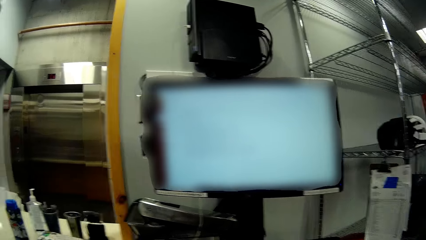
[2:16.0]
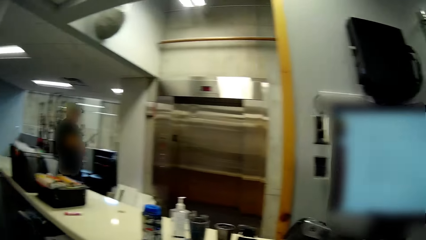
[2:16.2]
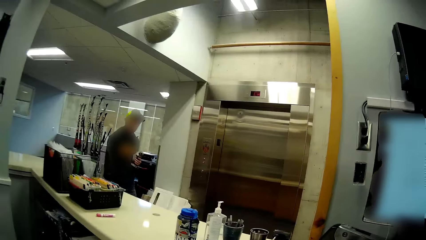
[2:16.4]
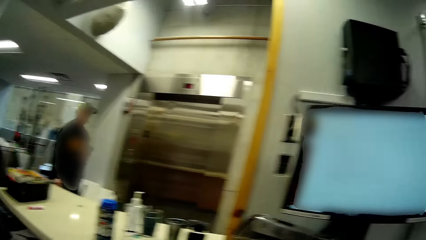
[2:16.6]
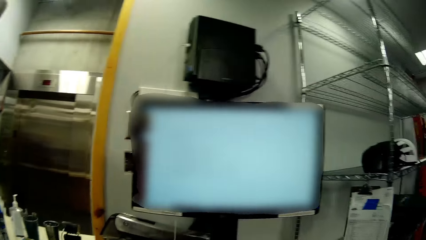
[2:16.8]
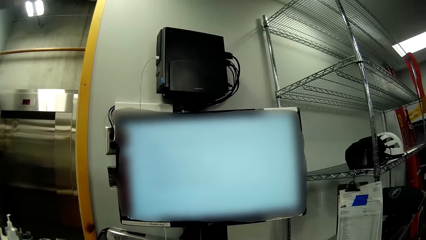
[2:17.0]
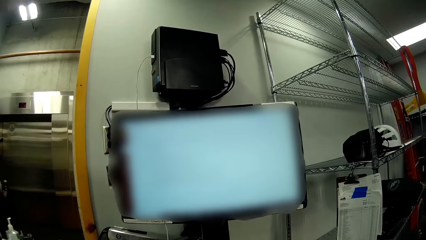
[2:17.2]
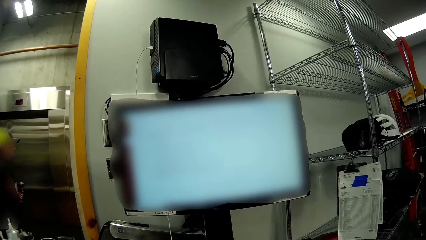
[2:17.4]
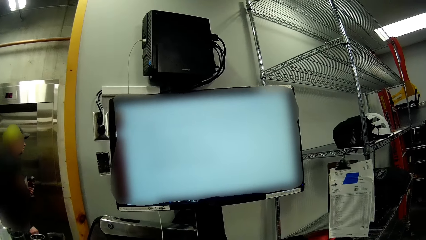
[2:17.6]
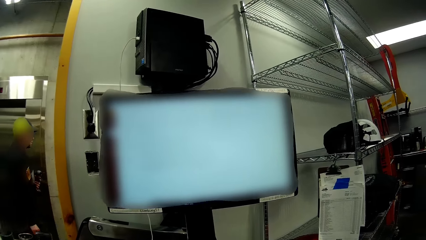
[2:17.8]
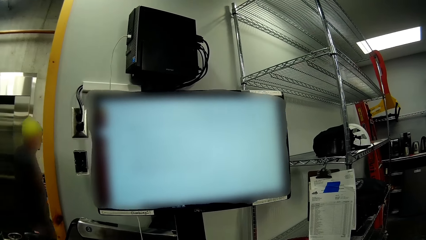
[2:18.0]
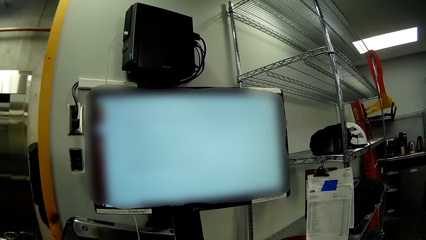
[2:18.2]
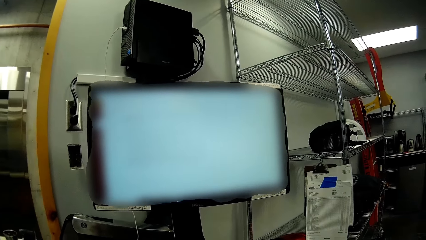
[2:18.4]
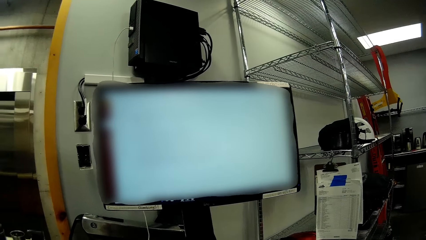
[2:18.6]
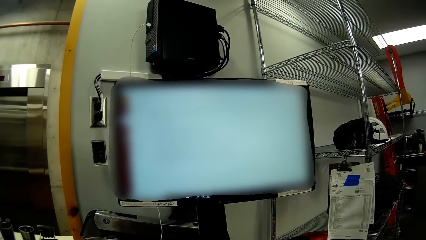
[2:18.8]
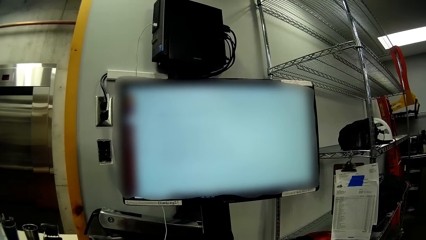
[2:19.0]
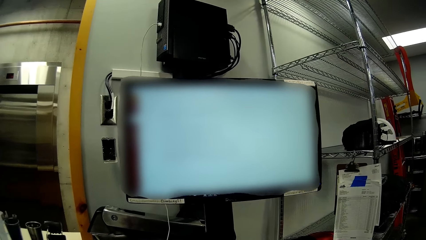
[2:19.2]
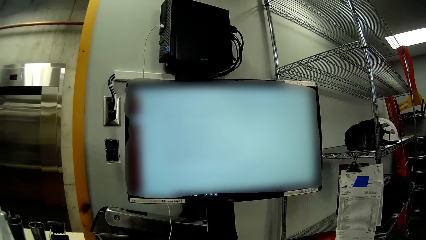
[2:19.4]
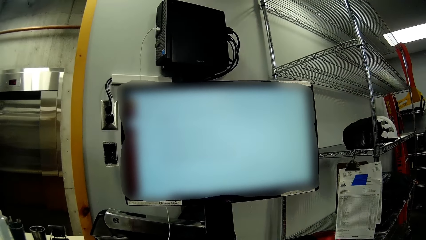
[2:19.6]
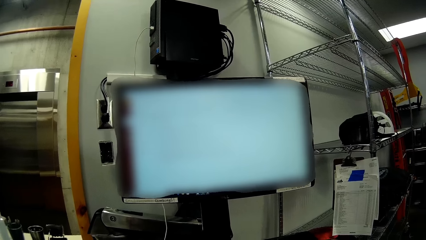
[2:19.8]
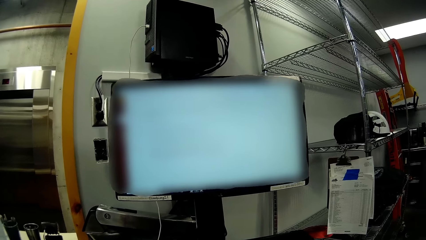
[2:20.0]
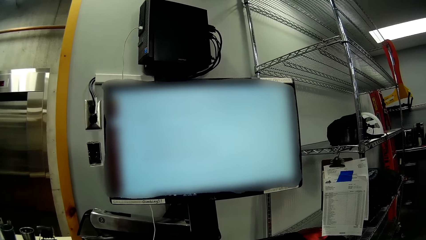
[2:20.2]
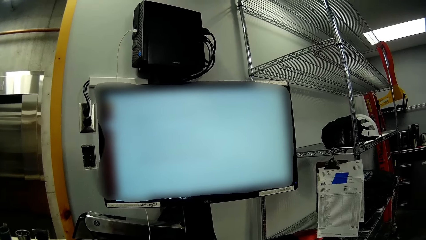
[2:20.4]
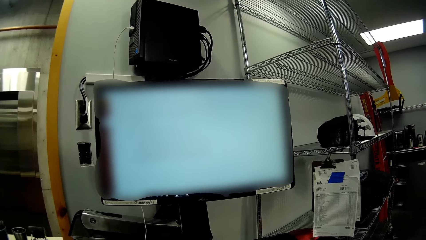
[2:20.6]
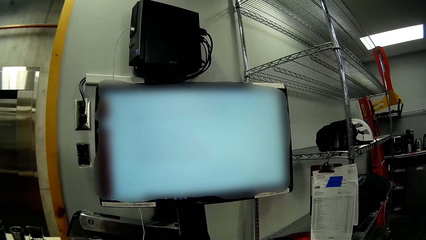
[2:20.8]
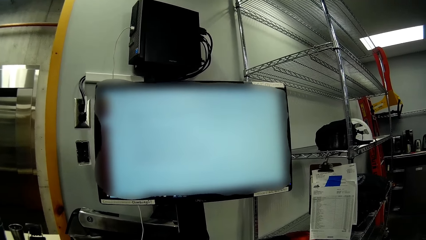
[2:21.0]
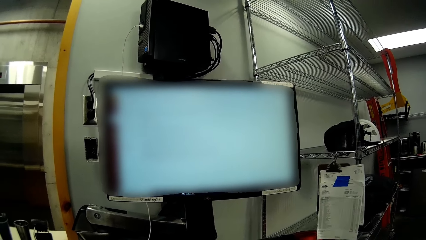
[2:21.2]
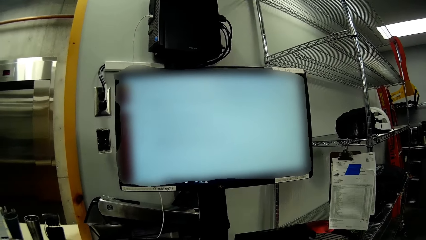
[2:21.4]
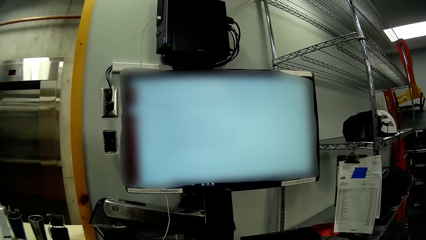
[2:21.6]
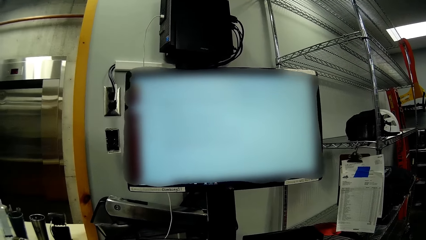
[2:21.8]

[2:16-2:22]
The man walks out of the room. The camera wearer turns to his left. He looks at the screen of the monitor on the table.
